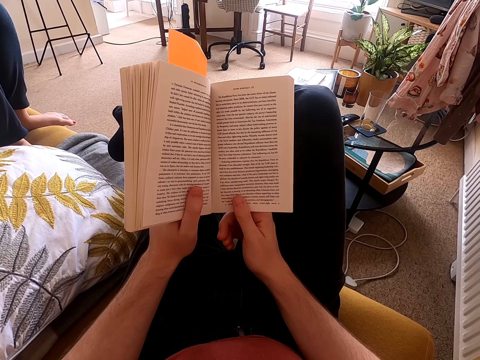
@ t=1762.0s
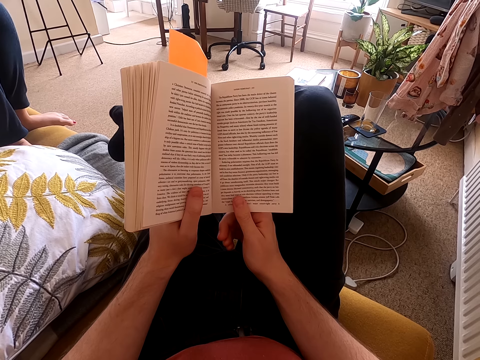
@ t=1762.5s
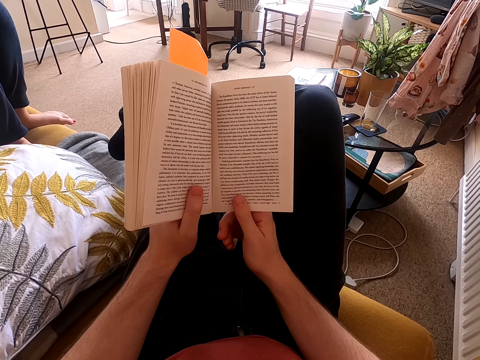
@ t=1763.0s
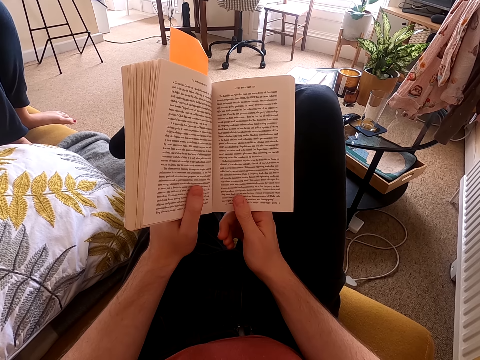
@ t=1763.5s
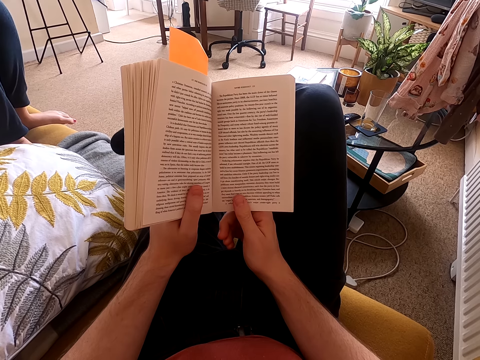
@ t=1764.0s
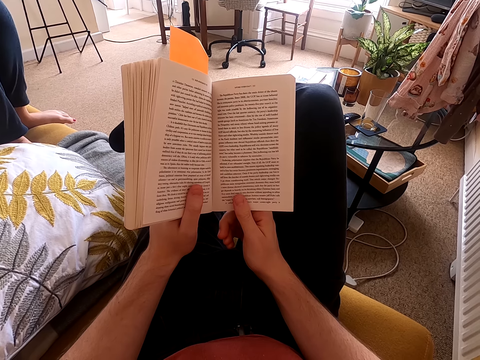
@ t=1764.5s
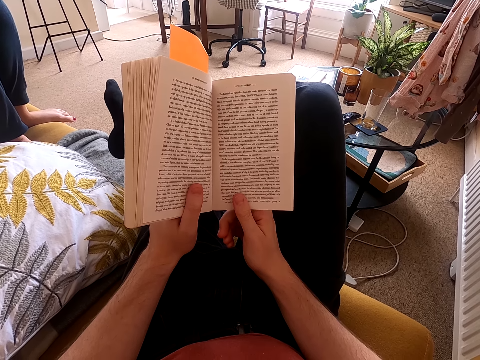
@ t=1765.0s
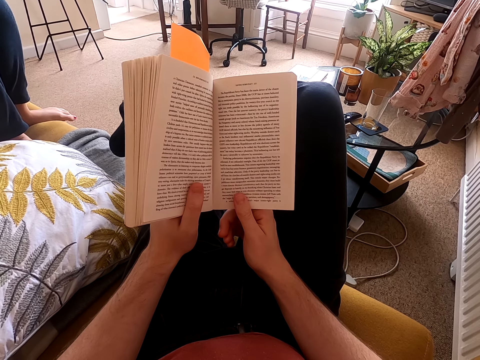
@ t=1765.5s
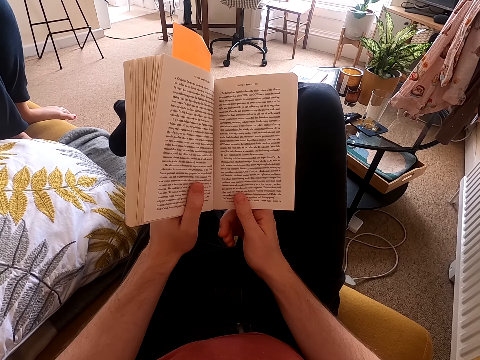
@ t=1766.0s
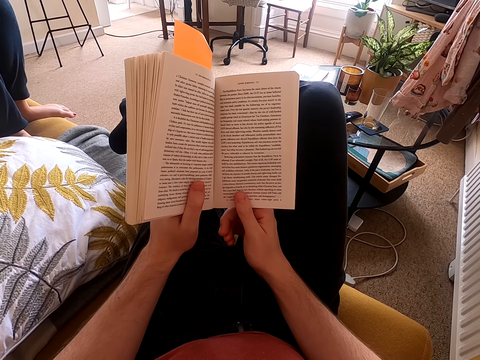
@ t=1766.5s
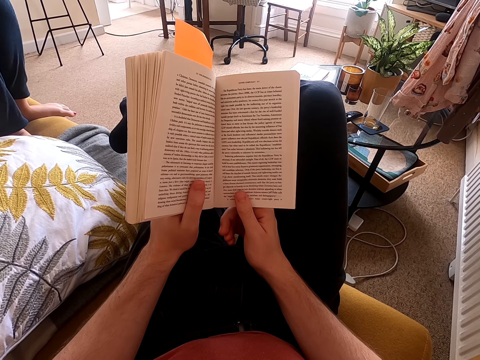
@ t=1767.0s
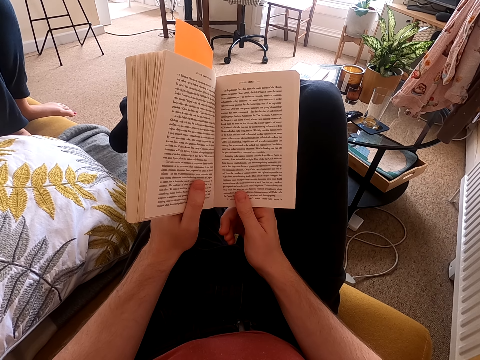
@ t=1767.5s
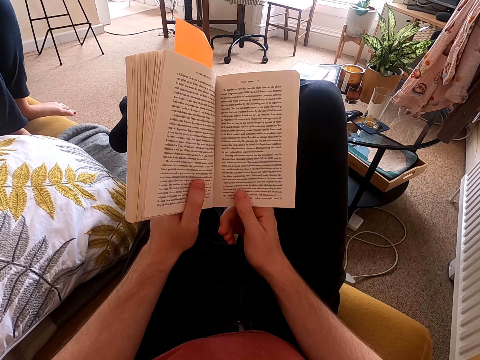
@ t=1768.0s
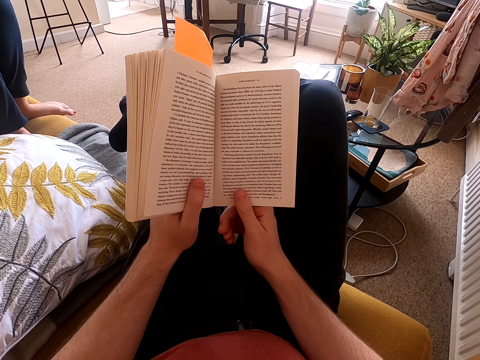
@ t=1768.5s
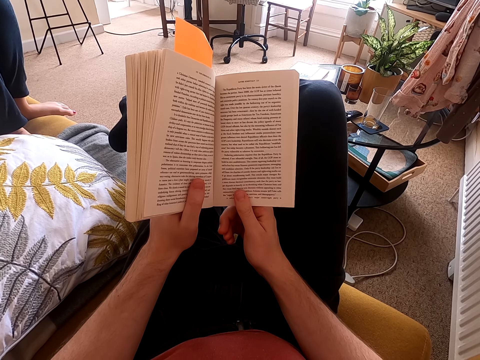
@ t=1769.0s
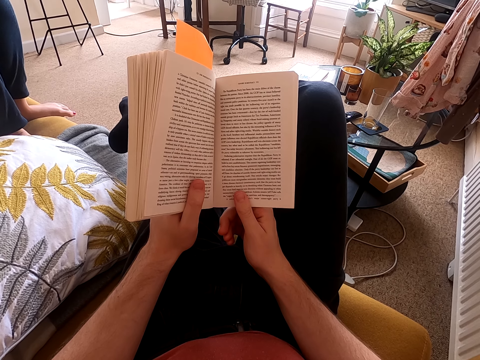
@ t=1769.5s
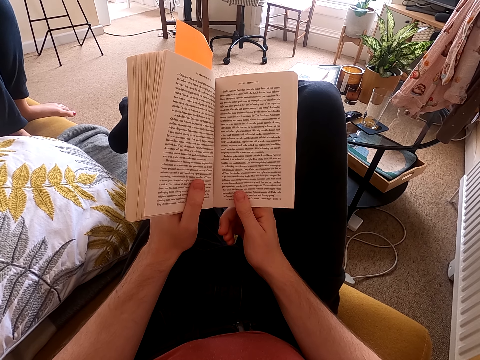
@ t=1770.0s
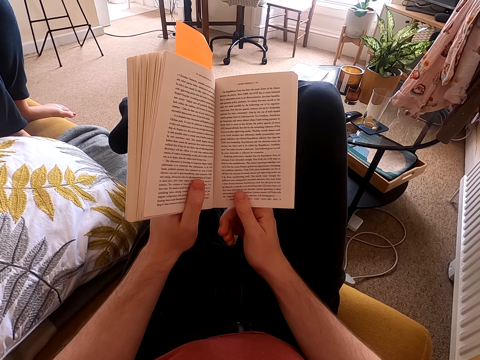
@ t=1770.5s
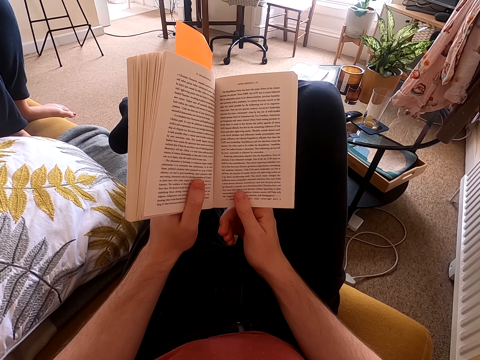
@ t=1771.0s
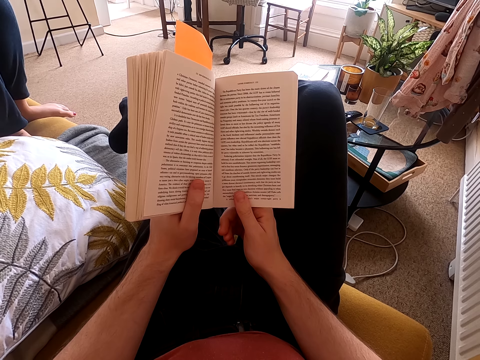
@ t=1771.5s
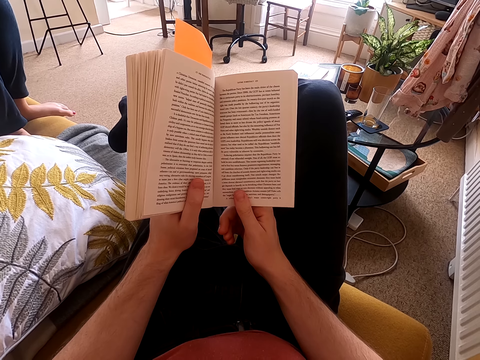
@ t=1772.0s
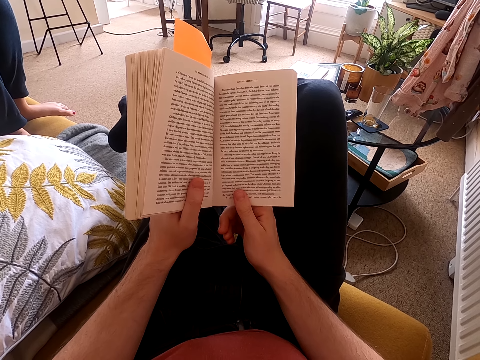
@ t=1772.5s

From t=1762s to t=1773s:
The camera wearer moves his feet. He moves his right toe. He reads a book.

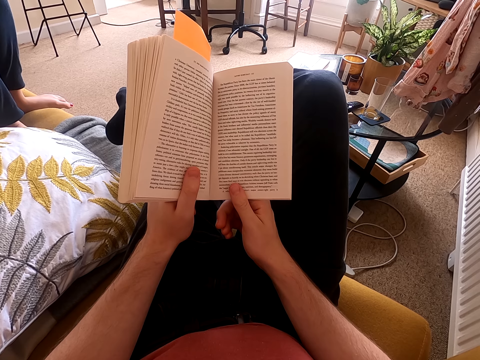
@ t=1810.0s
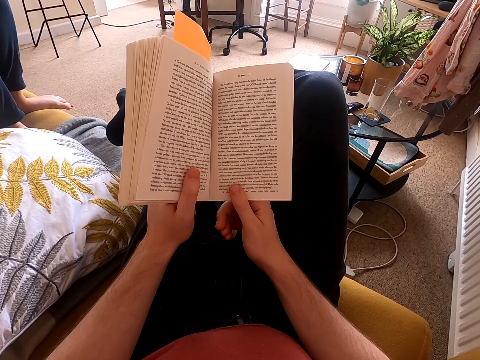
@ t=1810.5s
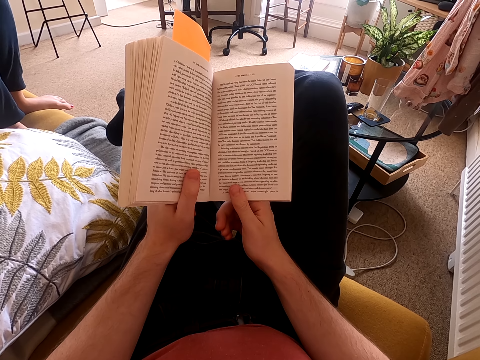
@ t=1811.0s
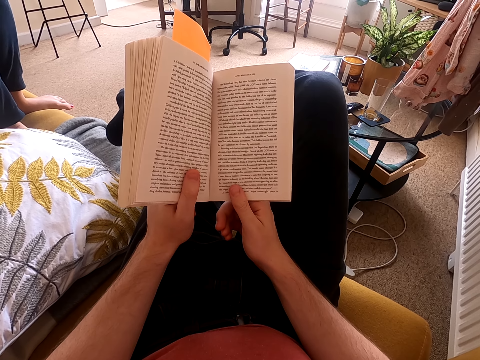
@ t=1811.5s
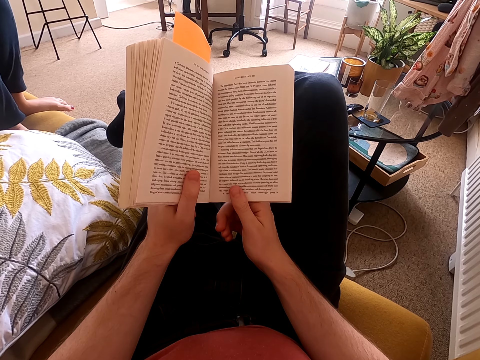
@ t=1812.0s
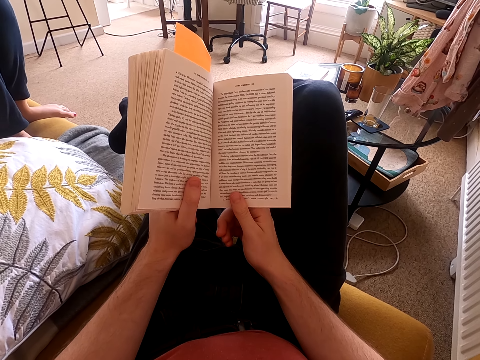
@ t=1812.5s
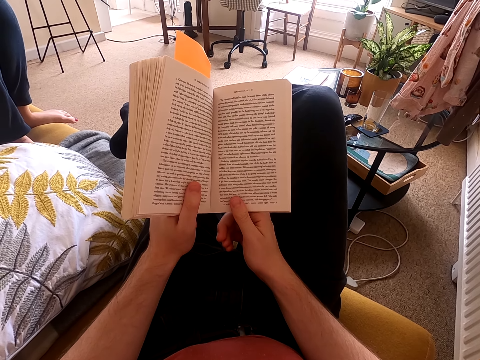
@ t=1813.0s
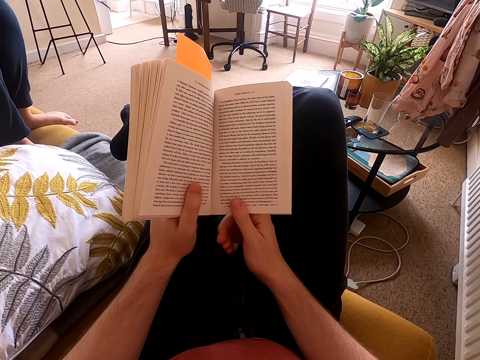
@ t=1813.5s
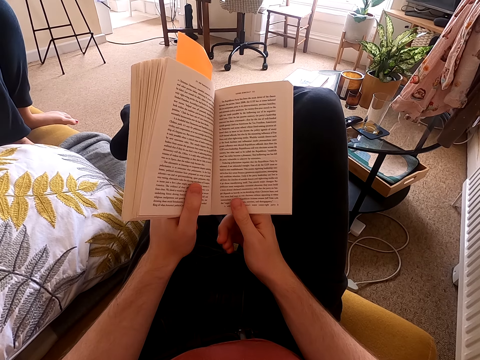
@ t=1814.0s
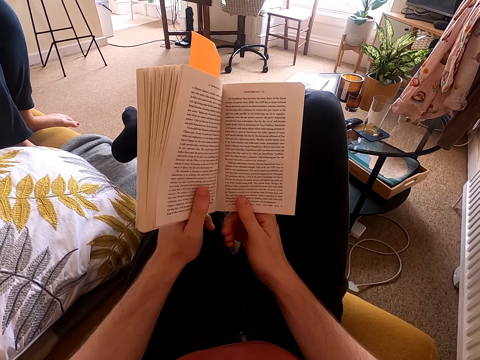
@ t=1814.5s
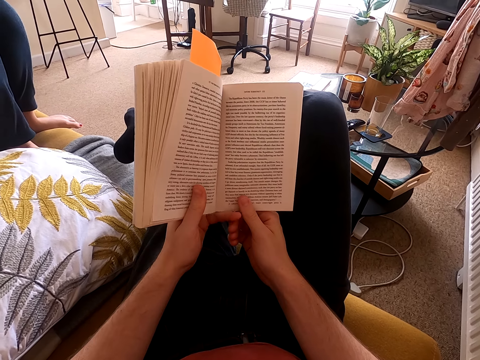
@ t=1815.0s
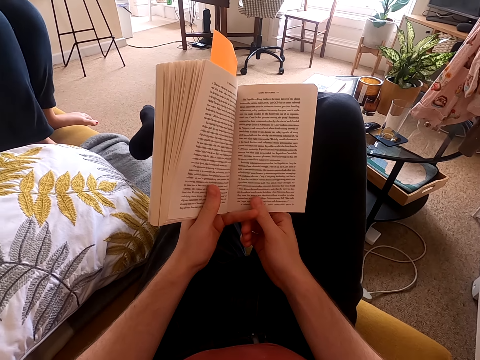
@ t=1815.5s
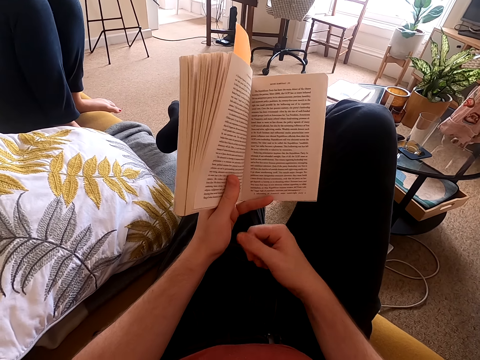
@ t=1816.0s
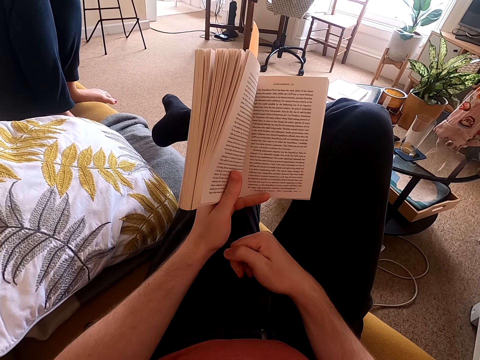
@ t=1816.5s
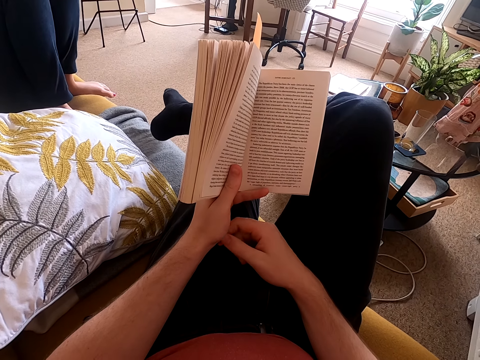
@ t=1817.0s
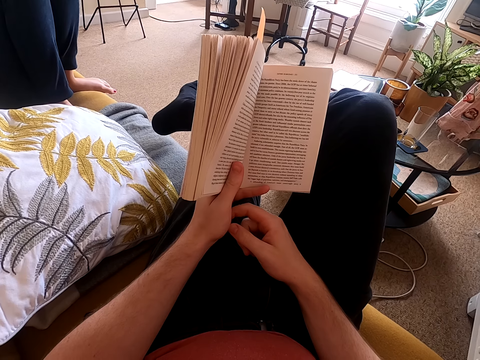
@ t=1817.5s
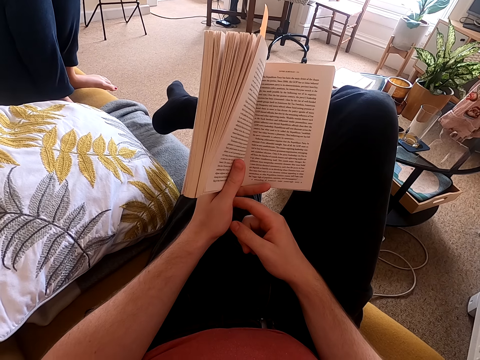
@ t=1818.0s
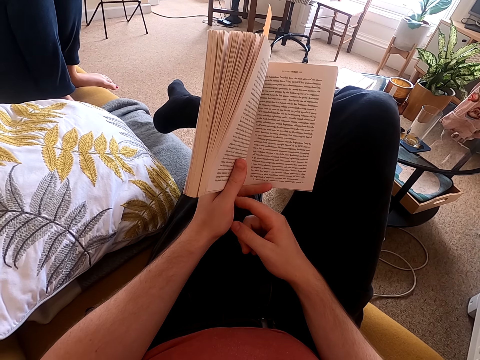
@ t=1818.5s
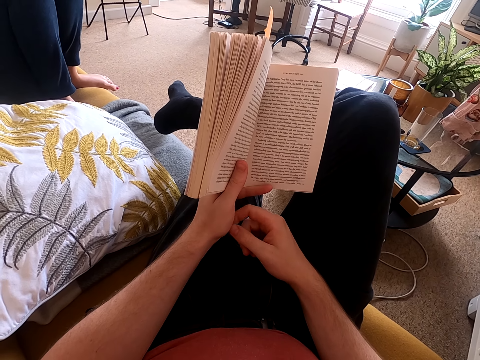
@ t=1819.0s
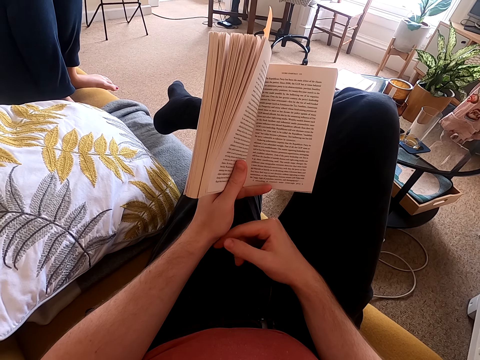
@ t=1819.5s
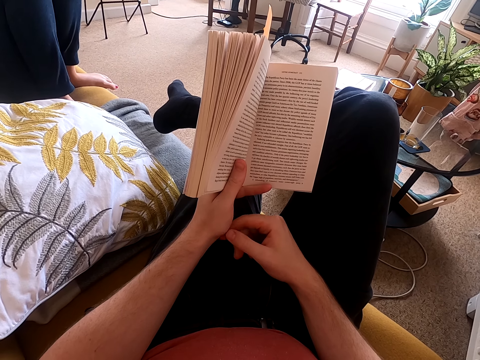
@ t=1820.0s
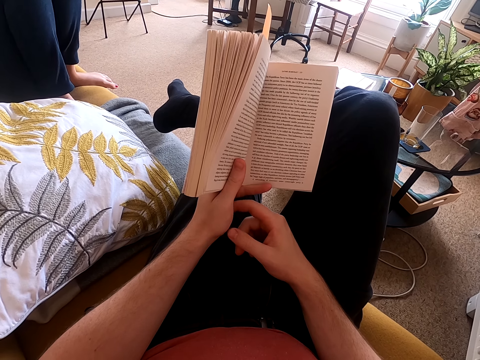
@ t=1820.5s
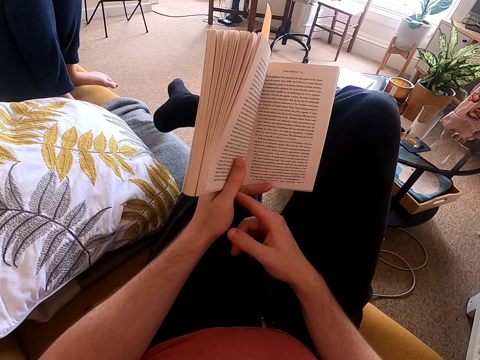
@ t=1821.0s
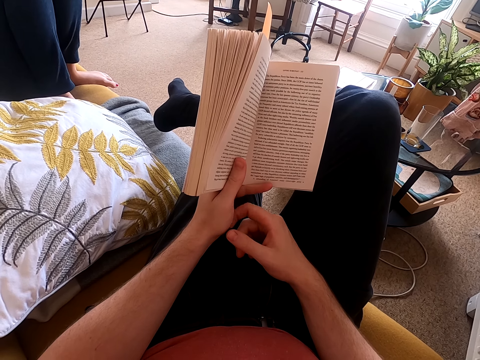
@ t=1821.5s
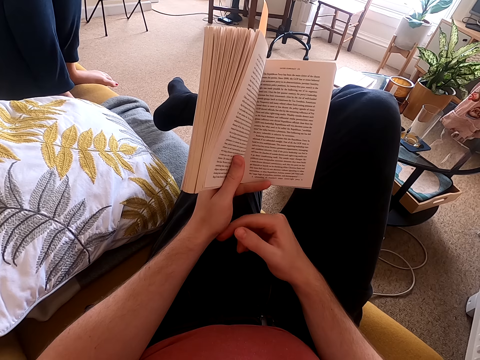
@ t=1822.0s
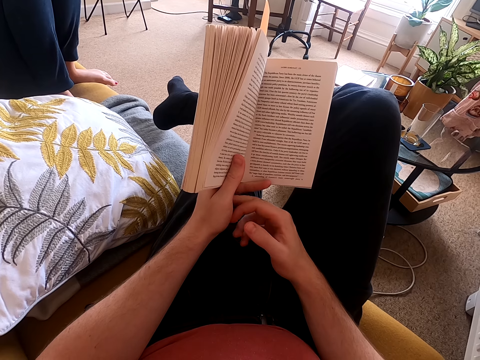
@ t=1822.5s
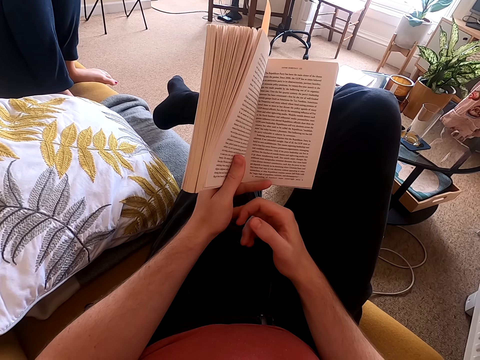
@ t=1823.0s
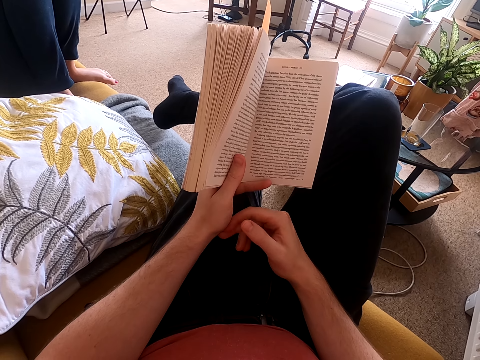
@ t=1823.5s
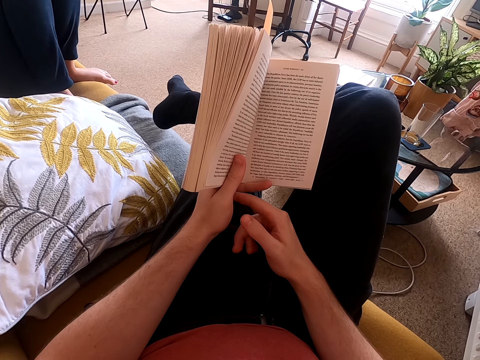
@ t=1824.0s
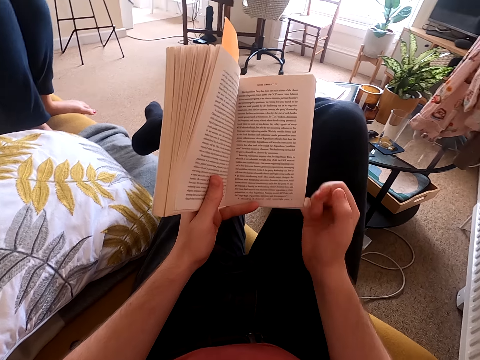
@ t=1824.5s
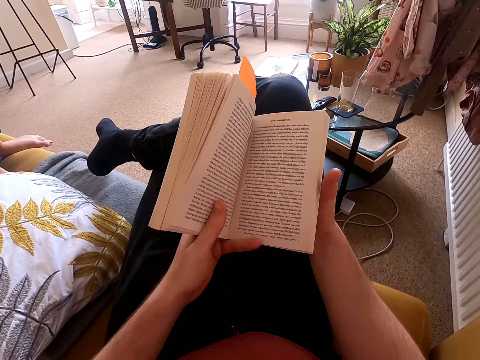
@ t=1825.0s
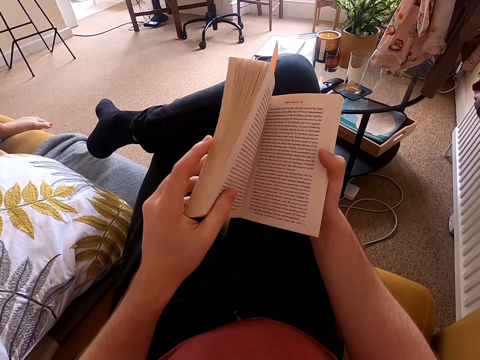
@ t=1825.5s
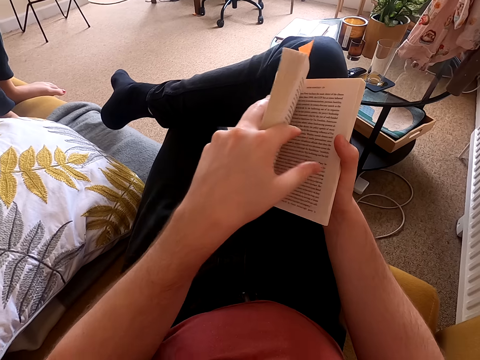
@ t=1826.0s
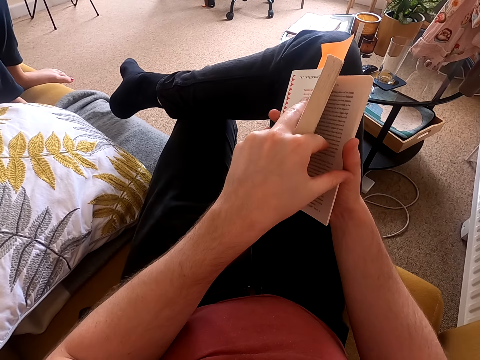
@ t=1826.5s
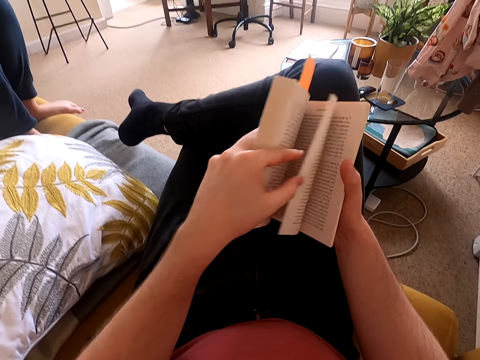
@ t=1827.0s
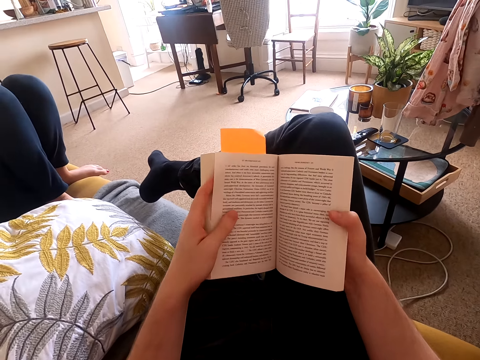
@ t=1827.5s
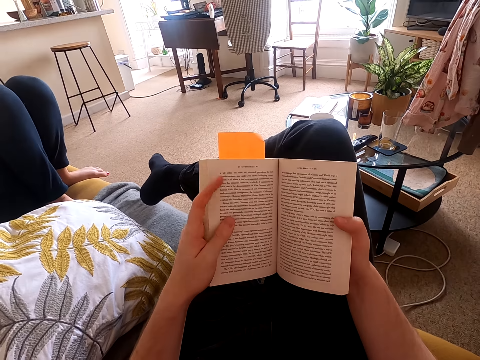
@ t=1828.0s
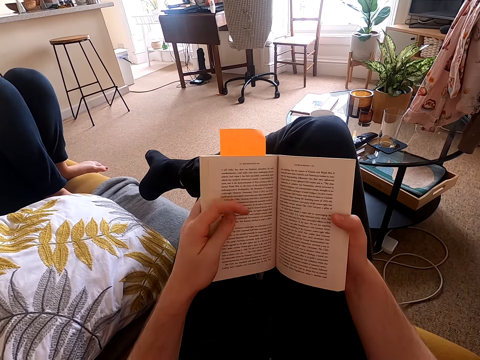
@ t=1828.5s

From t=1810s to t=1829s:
The camera wearer adjusts a book on his hands. He reads the book. He moves his left little finger. He adjusts the book on his hands. He looks around a room. He moves his right hand on his lap. He moves his right index finger up and down. He adjusts the book on his hands. He turns a page of the book.
